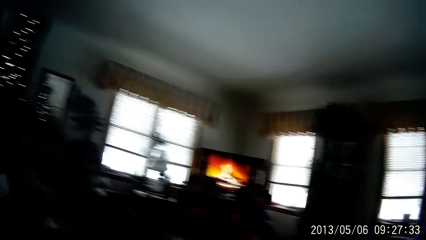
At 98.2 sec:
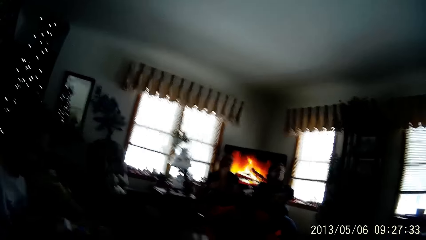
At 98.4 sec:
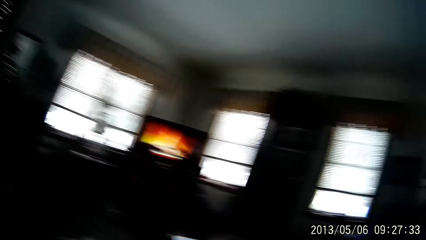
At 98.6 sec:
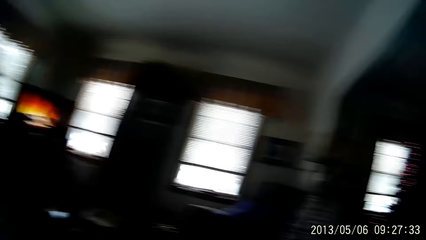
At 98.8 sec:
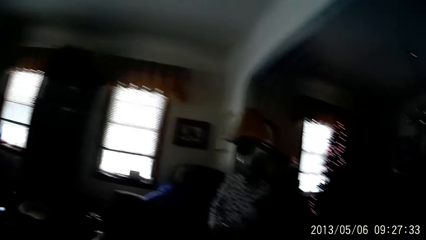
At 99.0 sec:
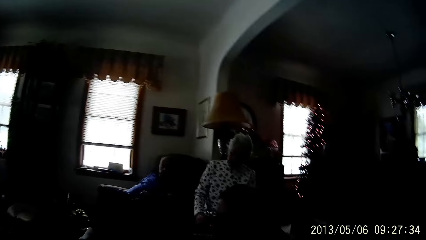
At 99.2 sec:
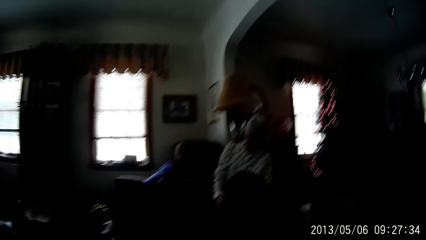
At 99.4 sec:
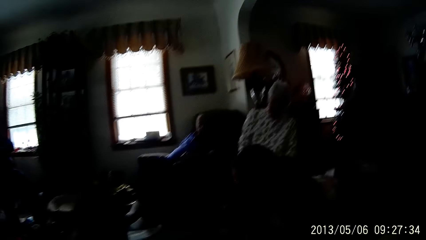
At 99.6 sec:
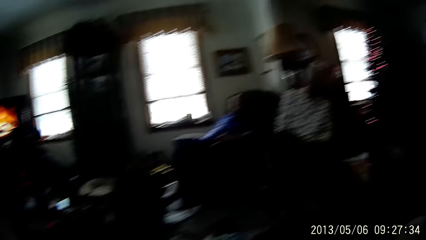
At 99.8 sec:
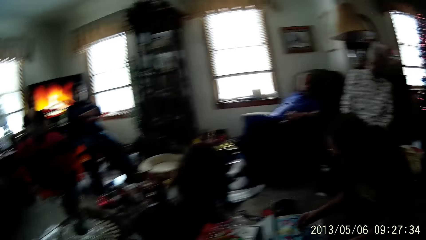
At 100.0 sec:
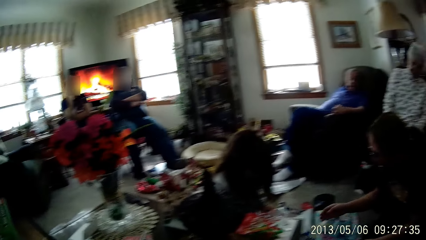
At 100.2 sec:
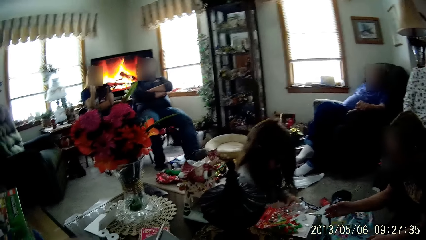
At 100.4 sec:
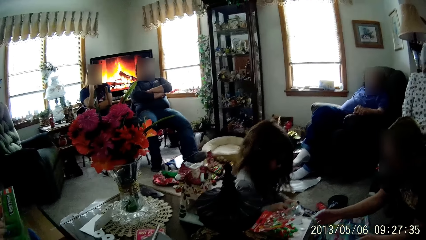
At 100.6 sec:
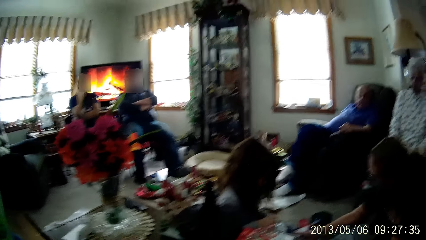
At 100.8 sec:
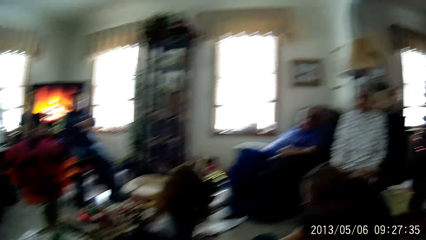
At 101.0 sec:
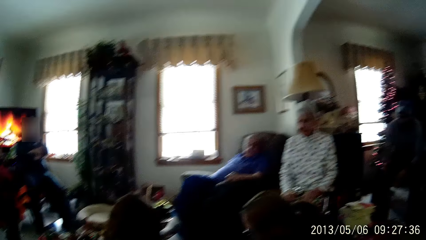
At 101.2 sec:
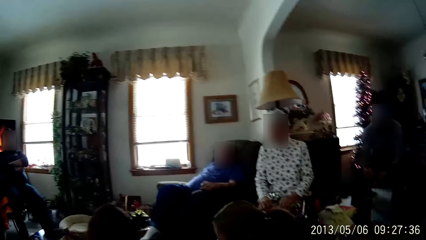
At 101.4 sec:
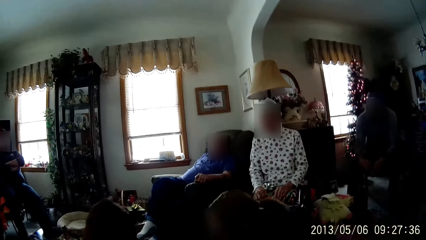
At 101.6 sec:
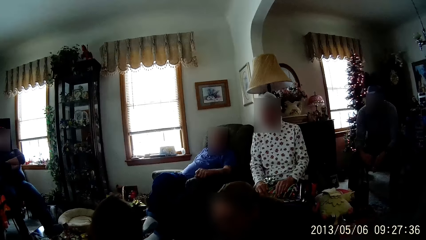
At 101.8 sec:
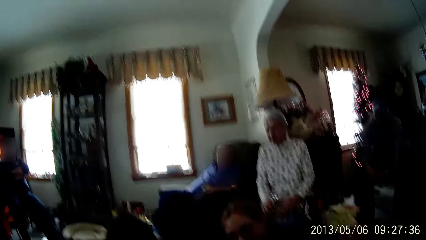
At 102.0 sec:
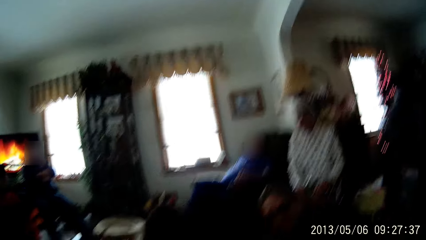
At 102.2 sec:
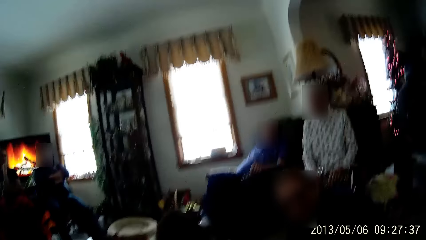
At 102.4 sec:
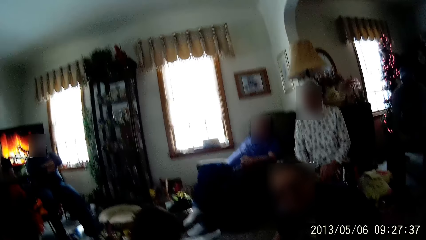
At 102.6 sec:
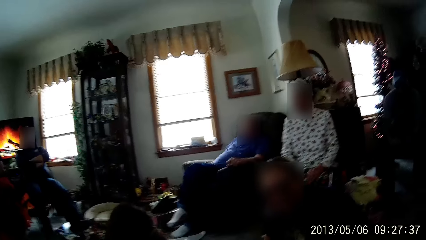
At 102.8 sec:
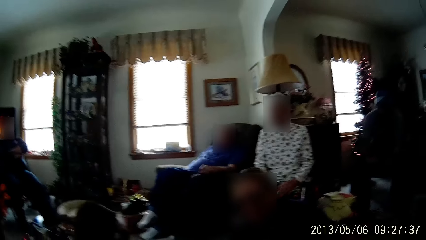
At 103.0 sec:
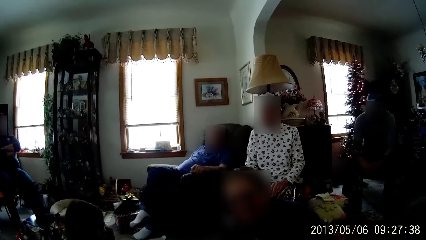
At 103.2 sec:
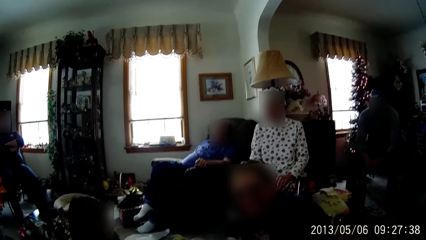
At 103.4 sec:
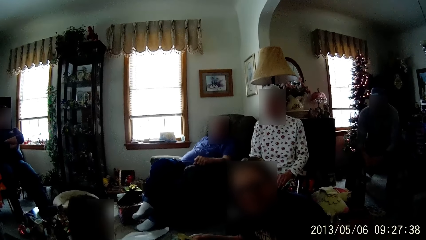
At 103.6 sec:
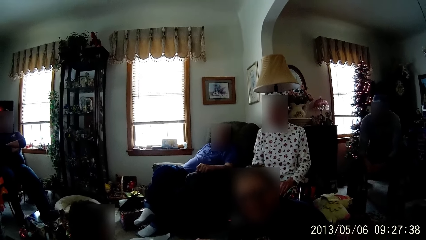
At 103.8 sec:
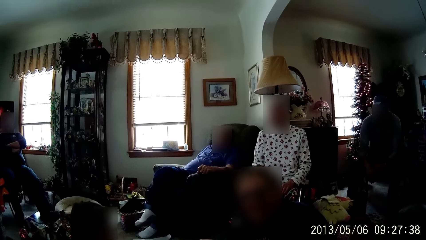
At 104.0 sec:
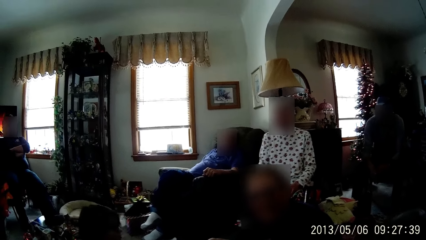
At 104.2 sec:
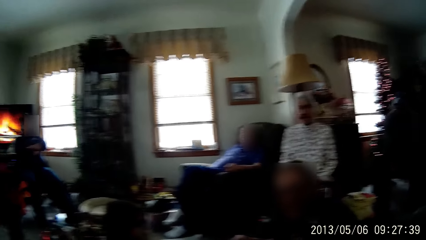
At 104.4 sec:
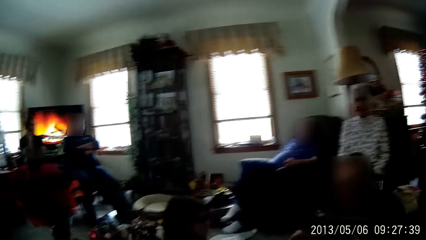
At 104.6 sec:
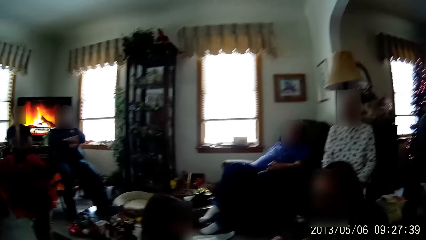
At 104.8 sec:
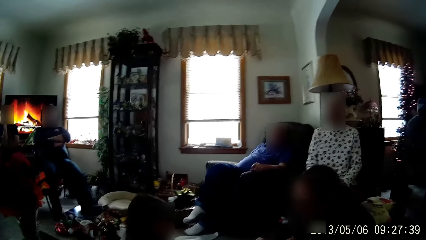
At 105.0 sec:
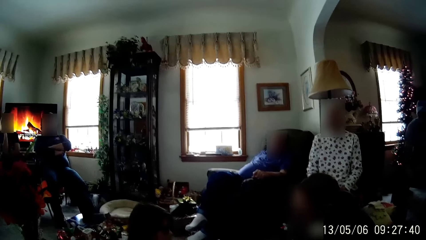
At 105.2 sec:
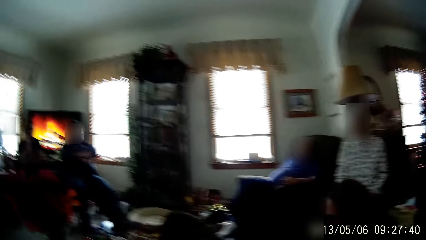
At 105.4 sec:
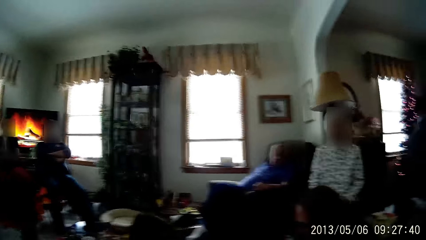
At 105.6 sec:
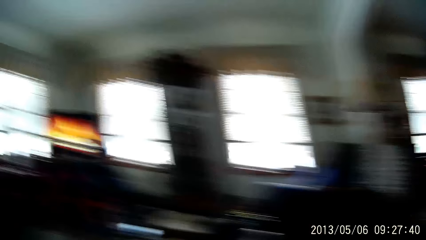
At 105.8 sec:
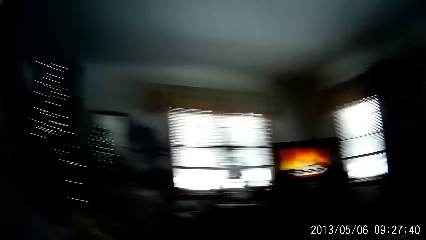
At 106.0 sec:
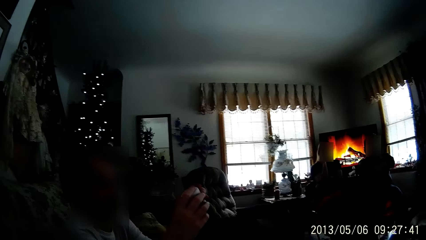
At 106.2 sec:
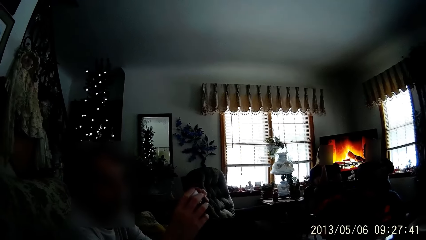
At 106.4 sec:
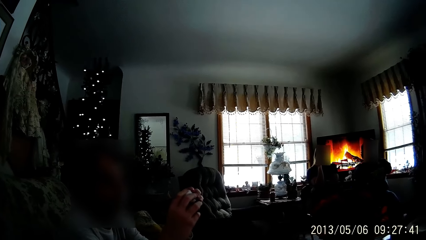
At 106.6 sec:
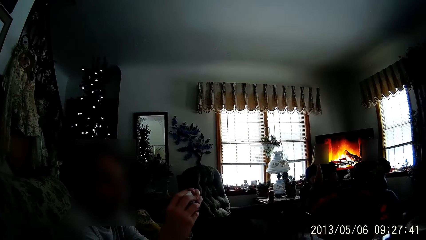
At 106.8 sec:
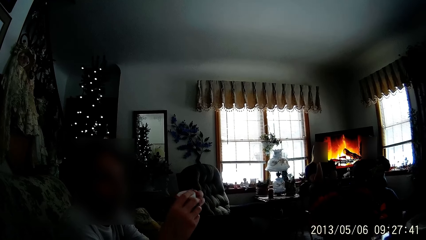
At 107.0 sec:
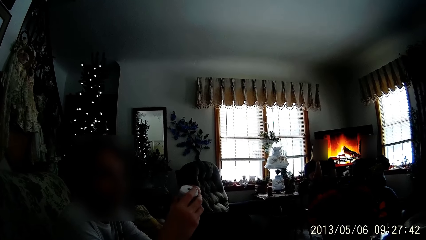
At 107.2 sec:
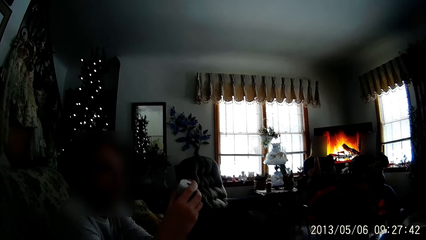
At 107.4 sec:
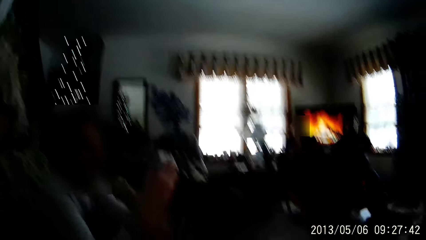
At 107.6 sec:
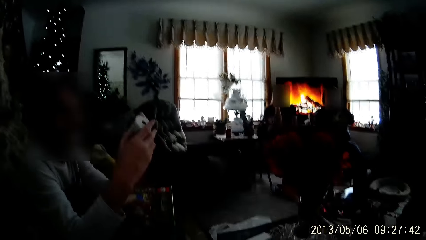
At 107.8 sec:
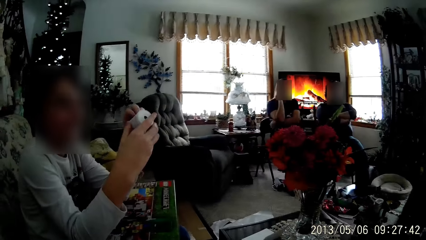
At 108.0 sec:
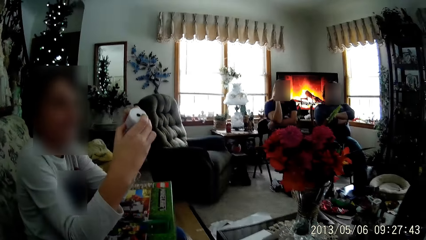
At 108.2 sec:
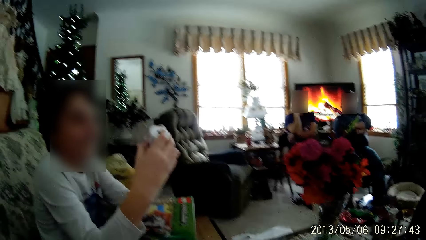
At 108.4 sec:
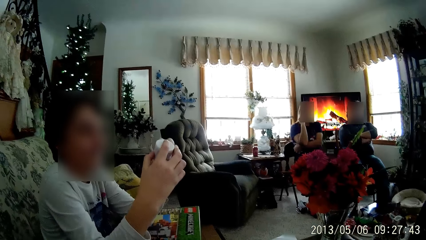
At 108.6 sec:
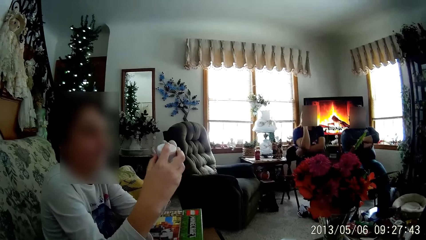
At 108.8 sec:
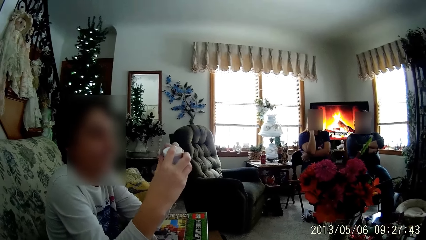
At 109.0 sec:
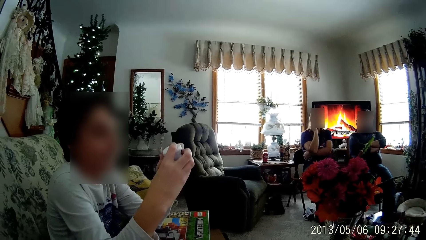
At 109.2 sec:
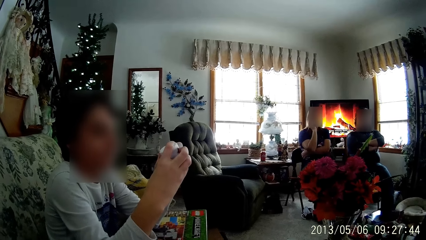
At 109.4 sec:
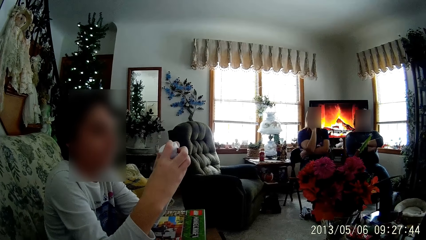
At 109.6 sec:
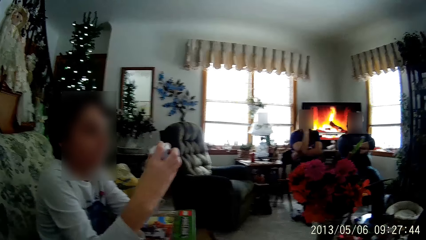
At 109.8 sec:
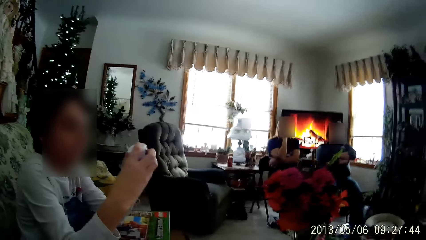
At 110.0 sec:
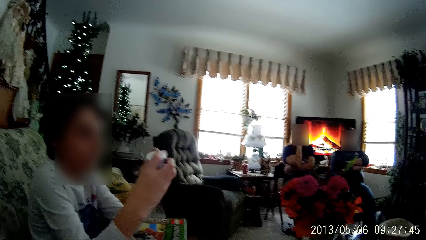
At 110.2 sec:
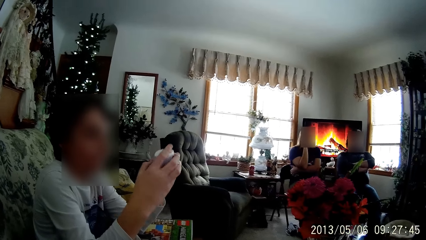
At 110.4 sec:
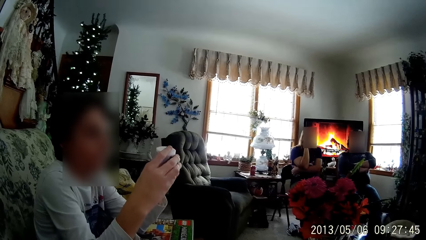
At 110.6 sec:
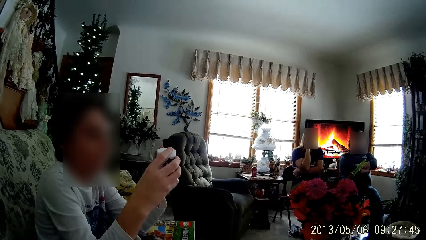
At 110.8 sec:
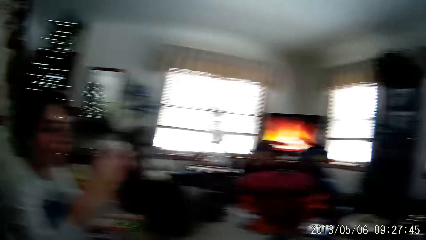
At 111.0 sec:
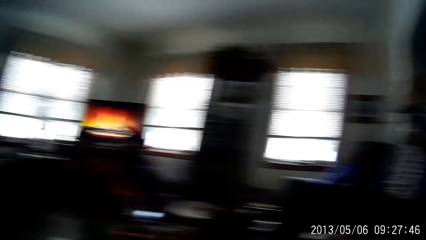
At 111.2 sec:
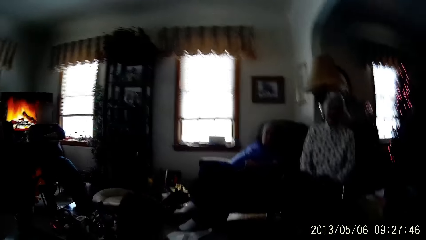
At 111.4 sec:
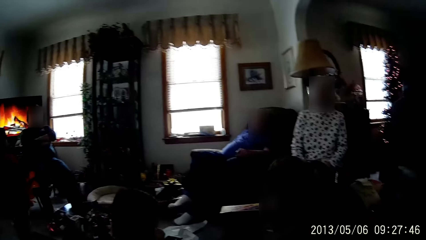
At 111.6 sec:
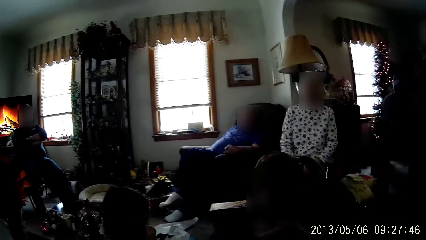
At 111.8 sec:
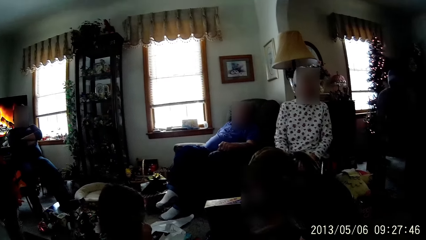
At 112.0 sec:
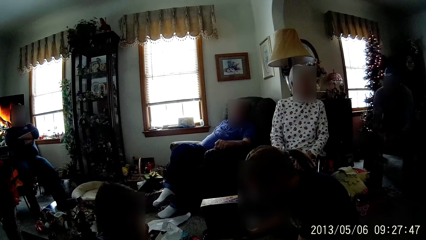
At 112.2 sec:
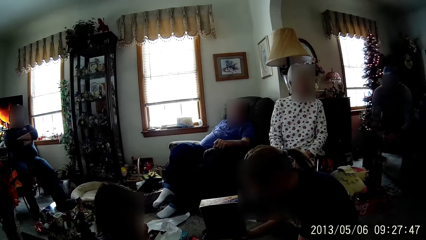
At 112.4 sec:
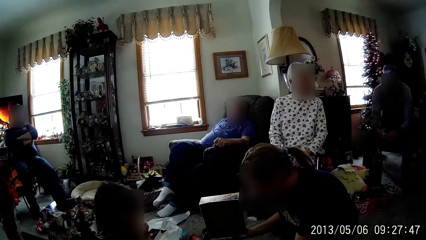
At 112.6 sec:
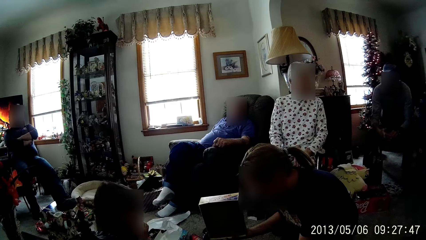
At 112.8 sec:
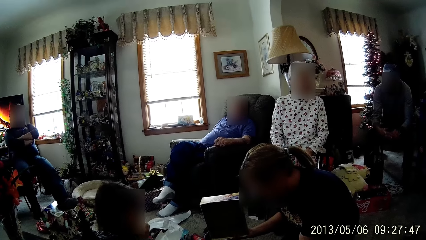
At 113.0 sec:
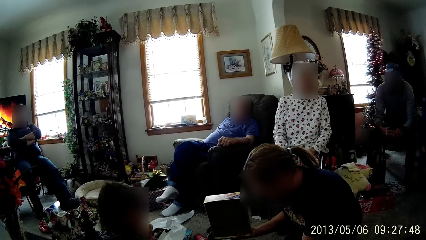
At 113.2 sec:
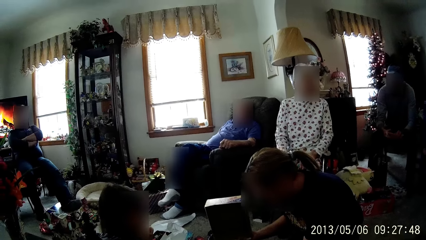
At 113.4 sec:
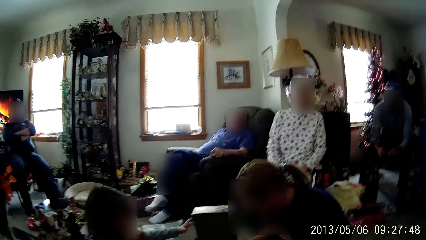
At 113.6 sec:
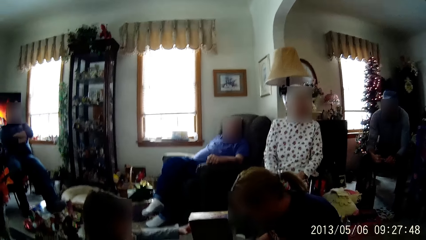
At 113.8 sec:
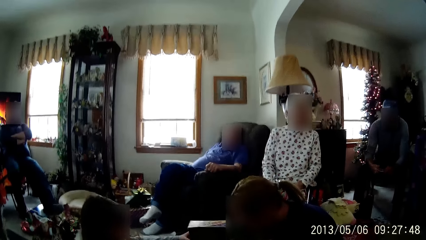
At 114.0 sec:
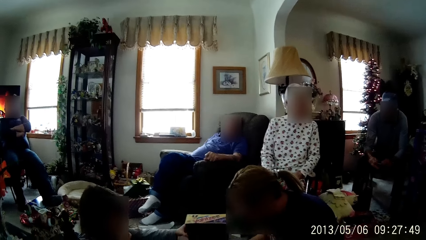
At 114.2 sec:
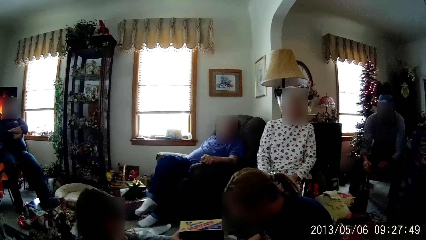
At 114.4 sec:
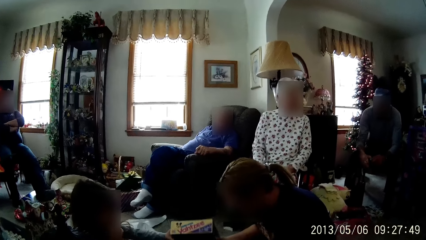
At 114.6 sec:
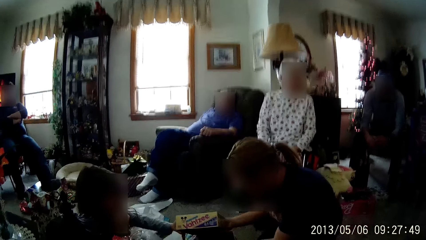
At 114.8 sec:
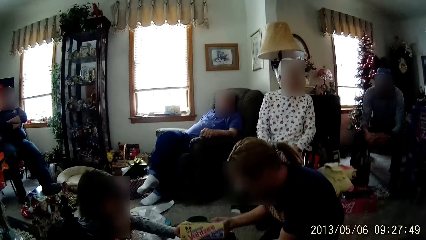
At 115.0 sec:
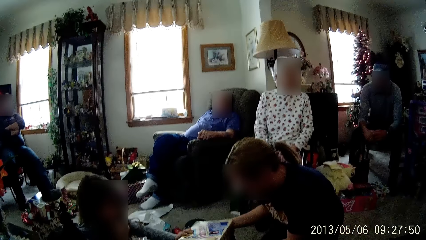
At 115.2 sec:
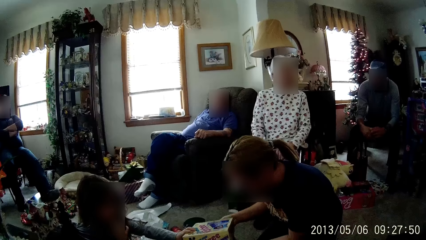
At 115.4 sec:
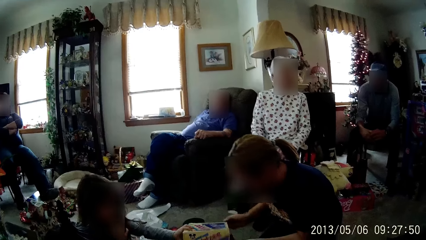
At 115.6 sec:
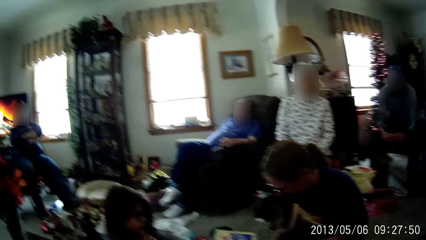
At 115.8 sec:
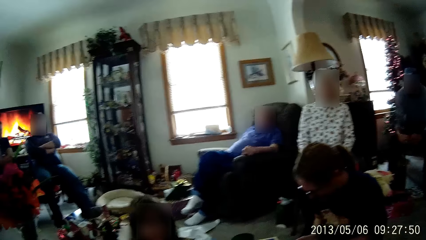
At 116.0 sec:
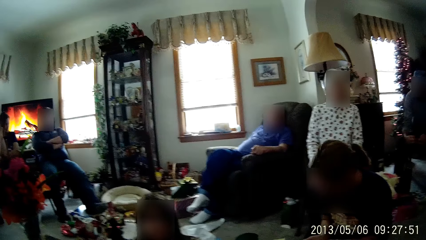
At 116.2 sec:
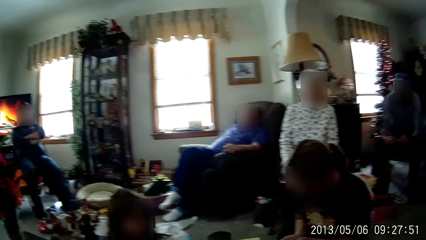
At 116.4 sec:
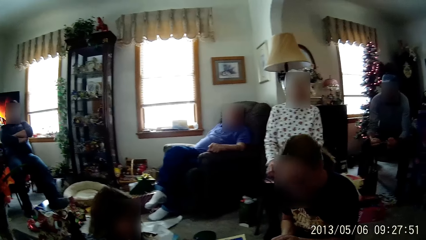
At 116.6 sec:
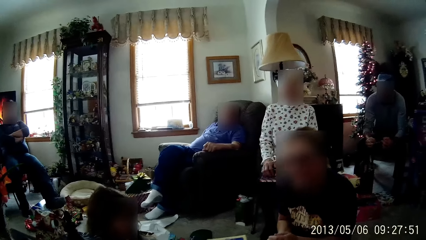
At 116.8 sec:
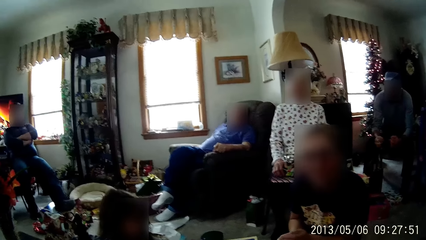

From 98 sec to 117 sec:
The camera wearer looks around in the room. A person arranges flowers on the floor. The woman unboxes a gift box with the girl. The person converses with the camera wearer. The boy plays with a toy in his hands. Another person checks a roll of thread in hands. The camera wearer looks around in the room. The first person arranges flowers on the floor. The girl holds a cover carton of the gift box with her left hand. The girl places the cover carton on the gift box. The woman picks dice from the floor with her right hand.
